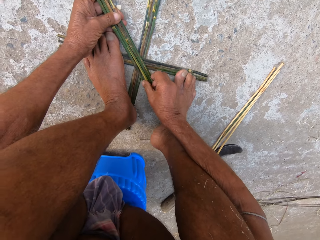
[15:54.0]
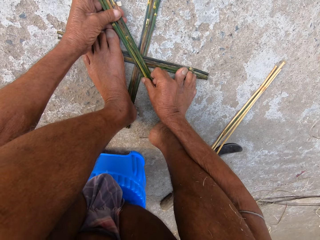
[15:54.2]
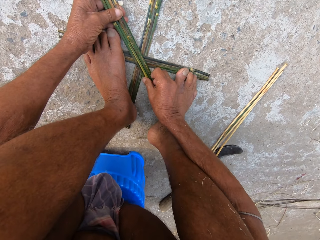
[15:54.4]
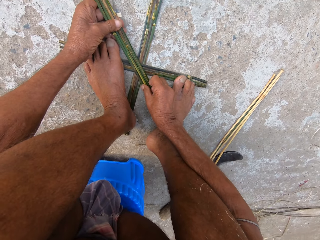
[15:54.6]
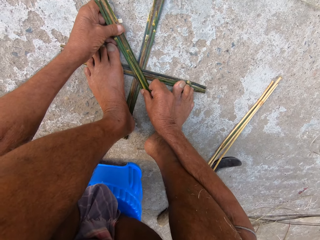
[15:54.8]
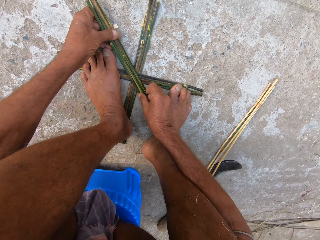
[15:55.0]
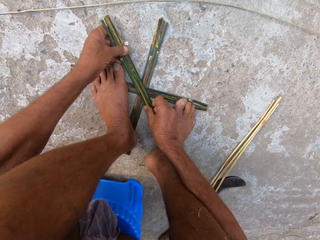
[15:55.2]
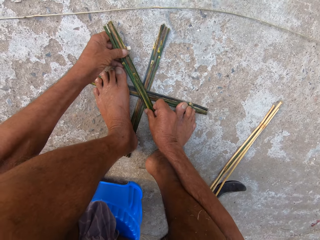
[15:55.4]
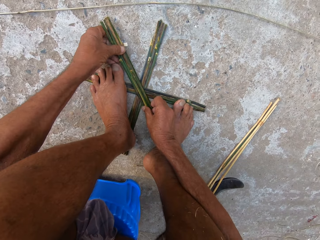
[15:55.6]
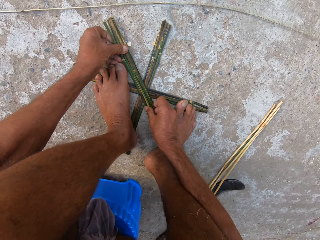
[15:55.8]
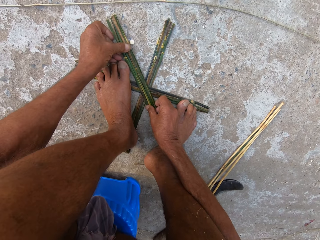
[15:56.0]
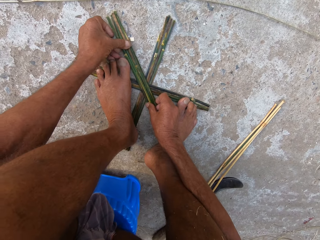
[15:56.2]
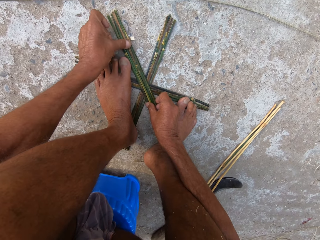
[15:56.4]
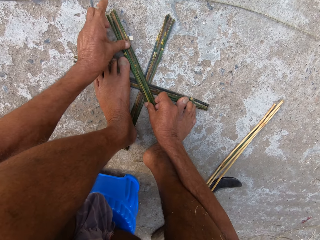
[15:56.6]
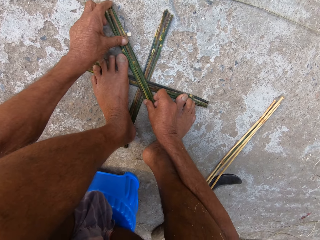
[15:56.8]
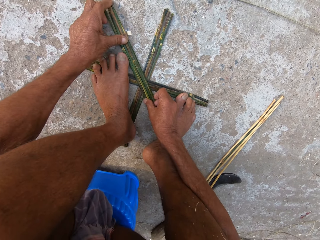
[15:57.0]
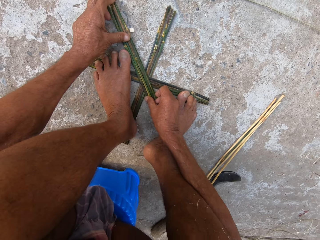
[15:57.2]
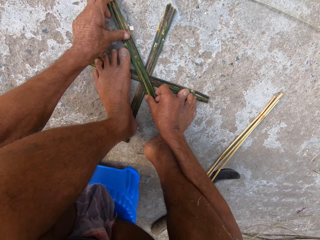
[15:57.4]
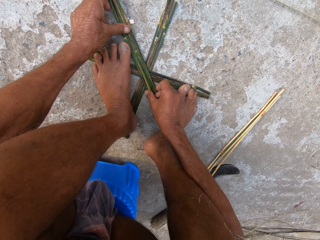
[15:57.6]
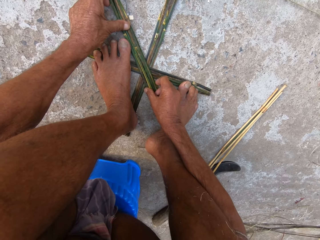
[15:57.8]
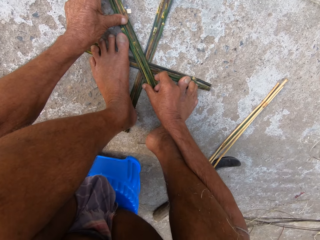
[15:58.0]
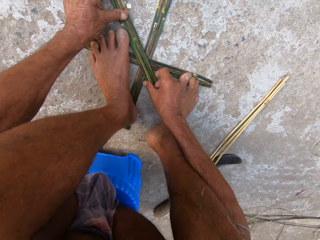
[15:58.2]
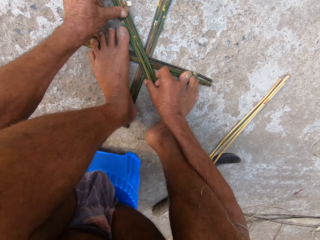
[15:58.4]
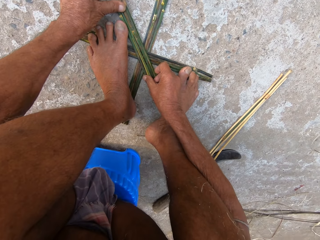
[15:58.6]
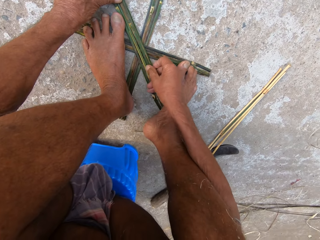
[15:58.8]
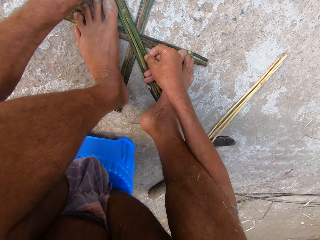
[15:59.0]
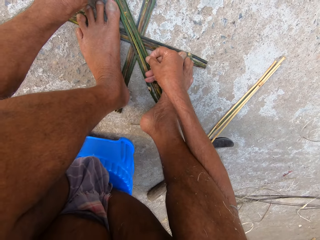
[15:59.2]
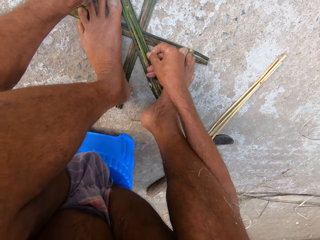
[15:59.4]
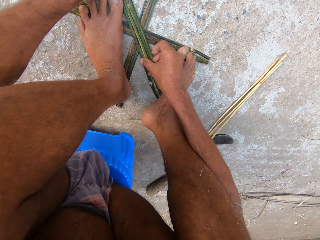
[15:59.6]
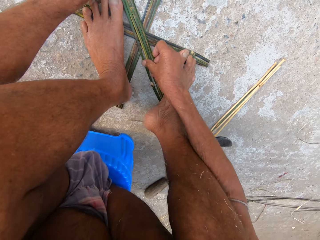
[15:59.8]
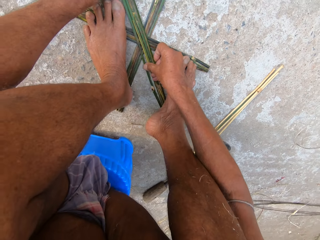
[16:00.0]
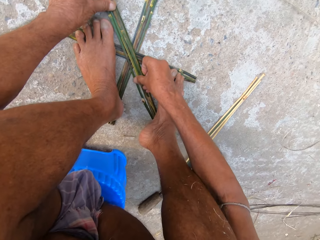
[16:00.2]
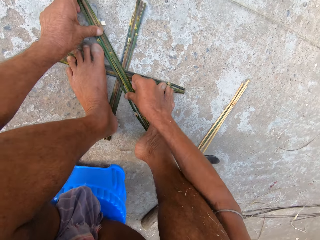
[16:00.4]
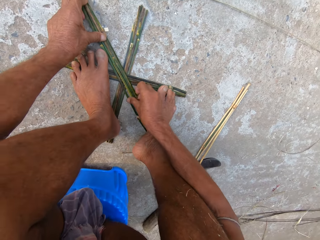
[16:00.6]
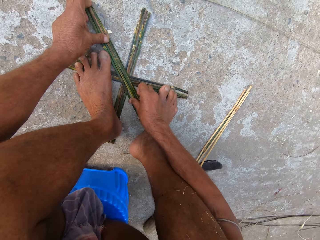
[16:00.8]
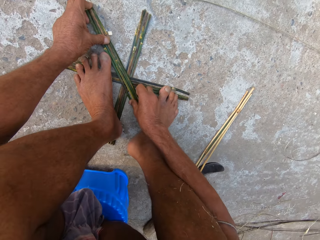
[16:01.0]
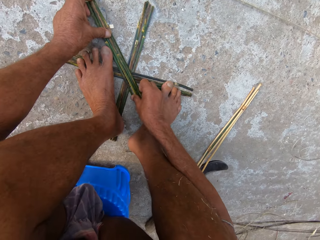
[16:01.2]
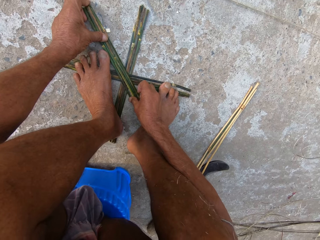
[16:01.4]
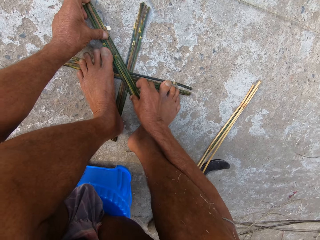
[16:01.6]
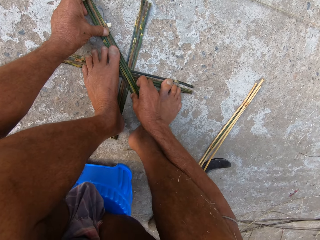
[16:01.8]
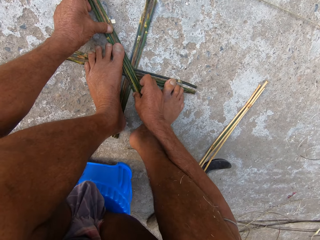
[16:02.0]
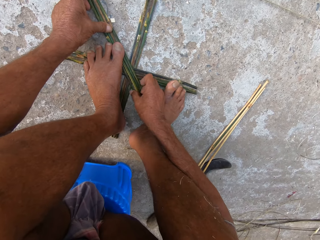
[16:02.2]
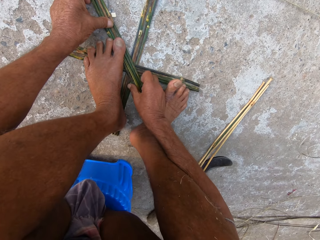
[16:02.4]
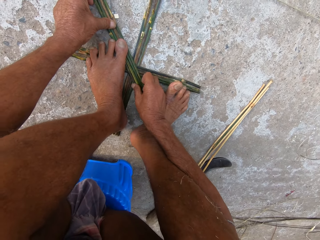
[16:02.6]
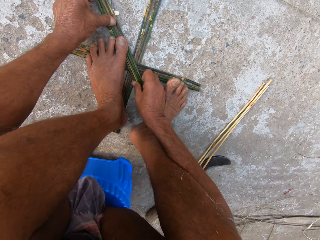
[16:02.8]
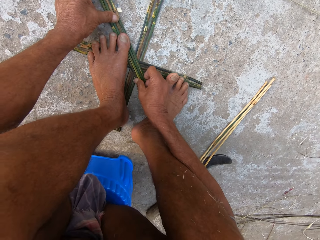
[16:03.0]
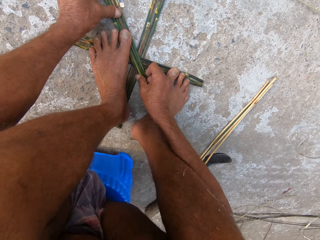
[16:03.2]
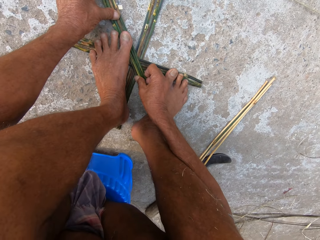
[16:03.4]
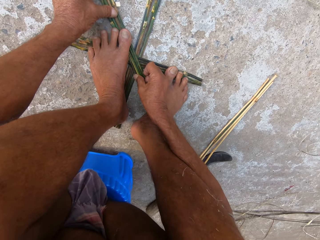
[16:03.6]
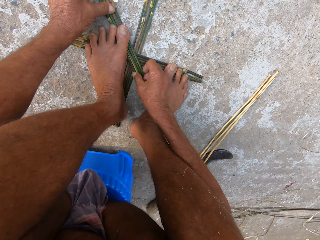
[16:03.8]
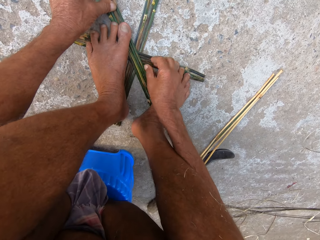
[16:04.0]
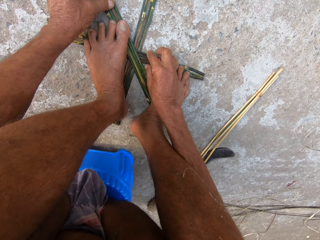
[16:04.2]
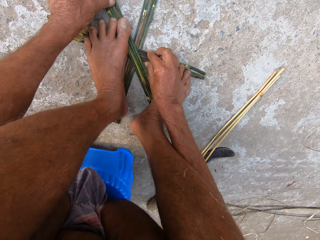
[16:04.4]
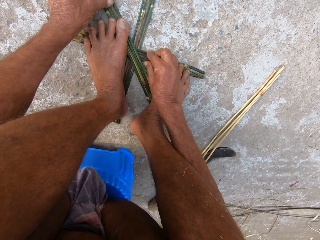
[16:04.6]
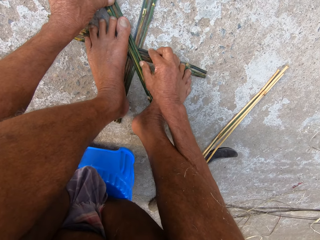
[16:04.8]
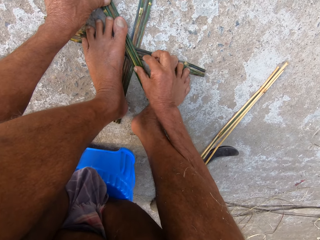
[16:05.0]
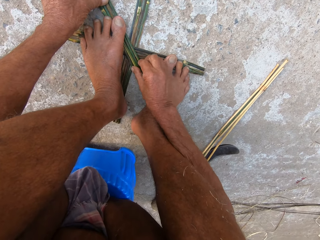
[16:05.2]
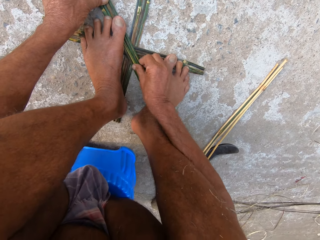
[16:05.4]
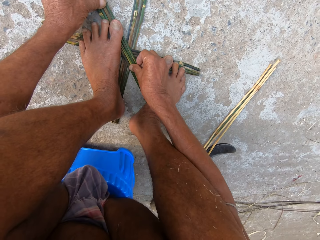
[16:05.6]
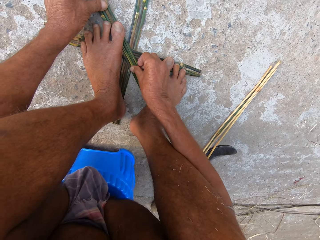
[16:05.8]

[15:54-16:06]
The camera wearer aligns the sticks together. He places his left leg on the sticks.

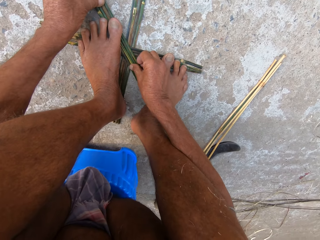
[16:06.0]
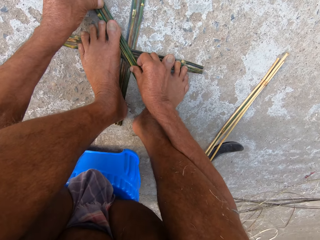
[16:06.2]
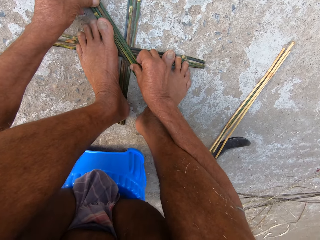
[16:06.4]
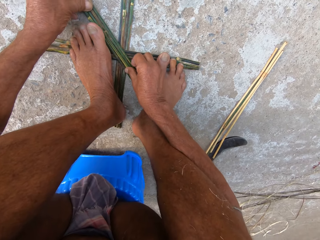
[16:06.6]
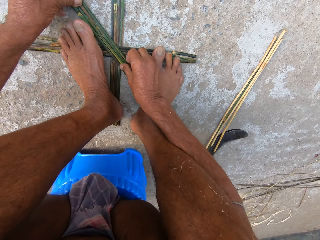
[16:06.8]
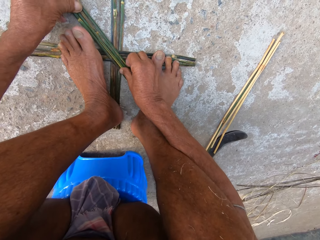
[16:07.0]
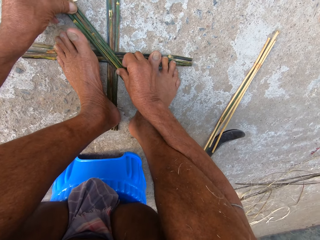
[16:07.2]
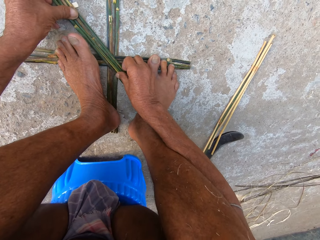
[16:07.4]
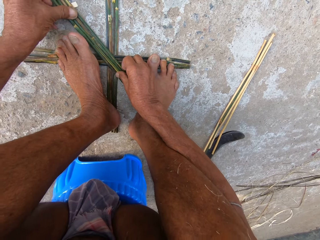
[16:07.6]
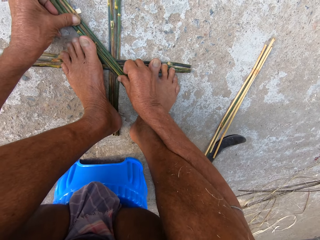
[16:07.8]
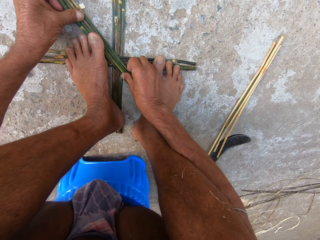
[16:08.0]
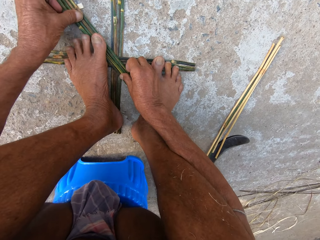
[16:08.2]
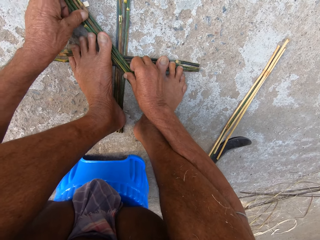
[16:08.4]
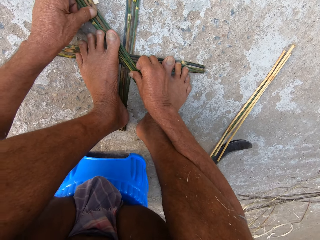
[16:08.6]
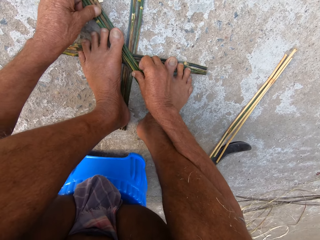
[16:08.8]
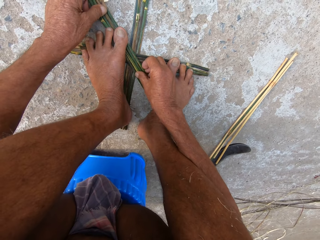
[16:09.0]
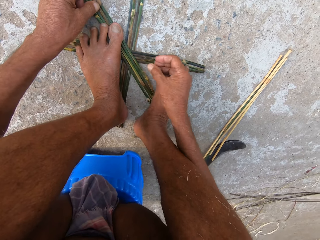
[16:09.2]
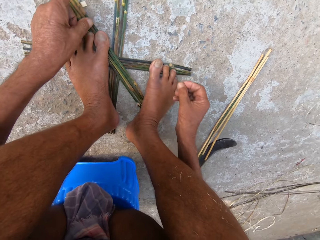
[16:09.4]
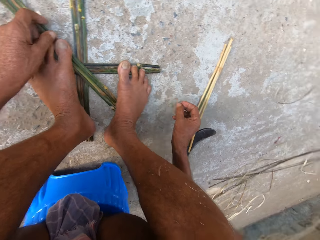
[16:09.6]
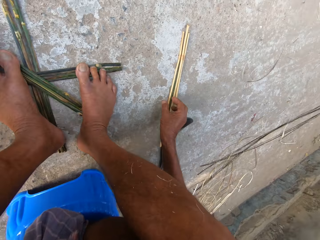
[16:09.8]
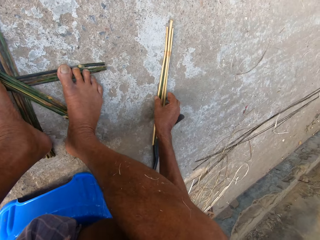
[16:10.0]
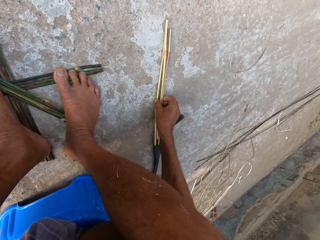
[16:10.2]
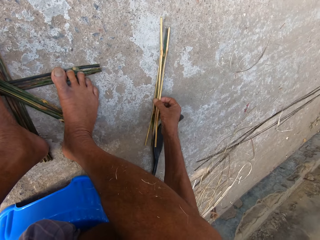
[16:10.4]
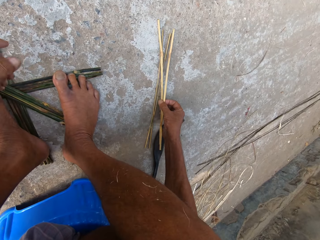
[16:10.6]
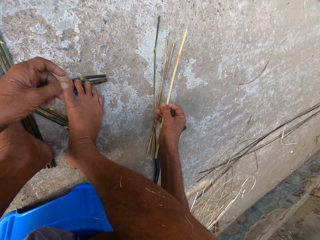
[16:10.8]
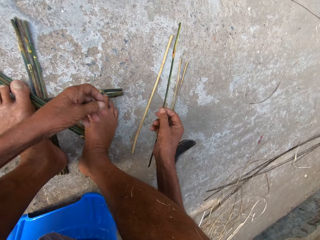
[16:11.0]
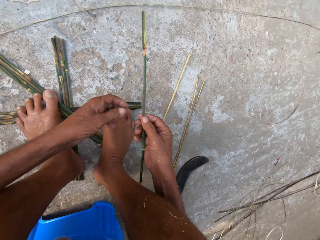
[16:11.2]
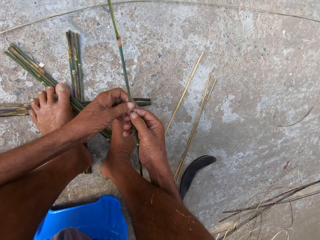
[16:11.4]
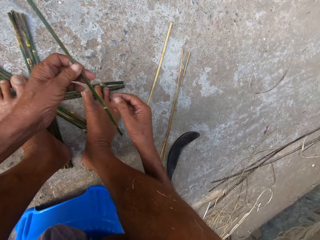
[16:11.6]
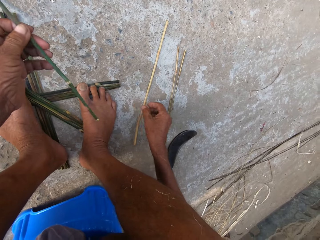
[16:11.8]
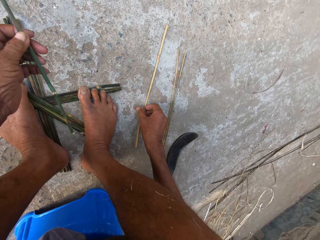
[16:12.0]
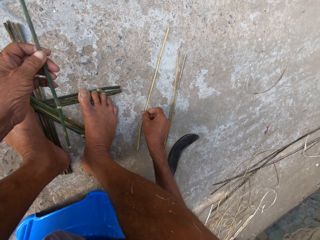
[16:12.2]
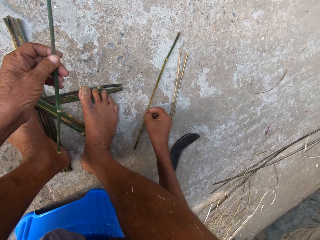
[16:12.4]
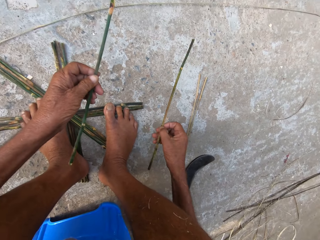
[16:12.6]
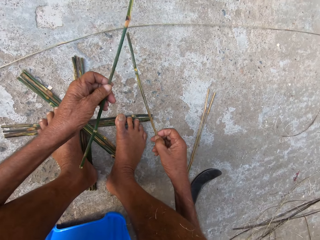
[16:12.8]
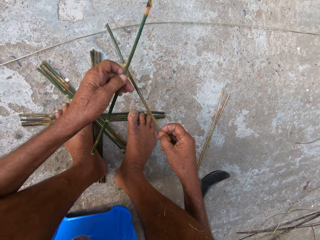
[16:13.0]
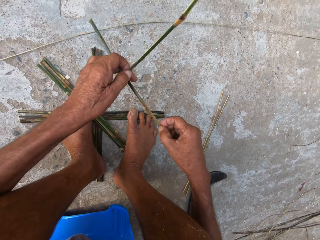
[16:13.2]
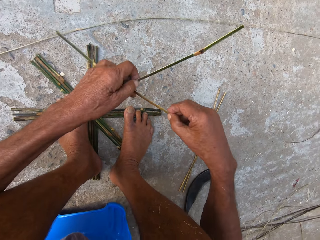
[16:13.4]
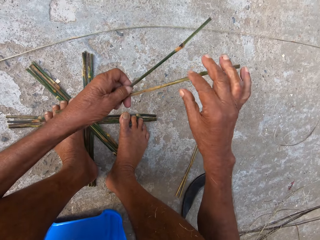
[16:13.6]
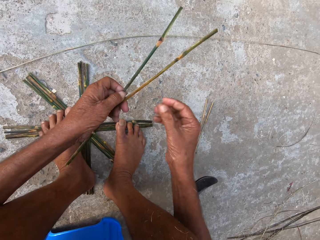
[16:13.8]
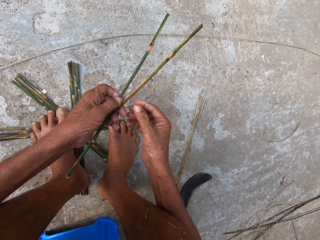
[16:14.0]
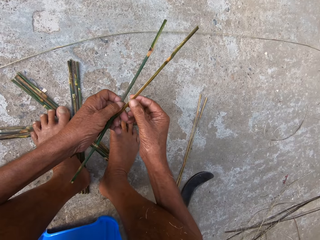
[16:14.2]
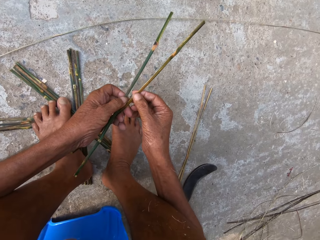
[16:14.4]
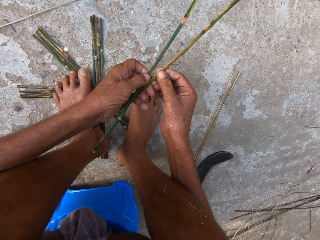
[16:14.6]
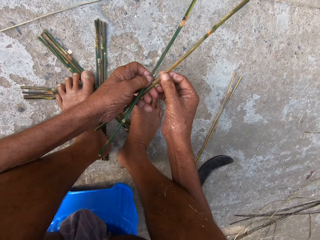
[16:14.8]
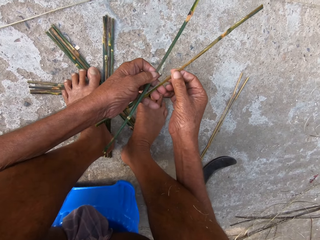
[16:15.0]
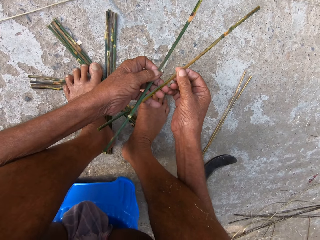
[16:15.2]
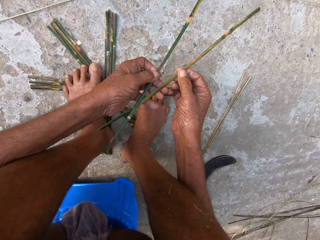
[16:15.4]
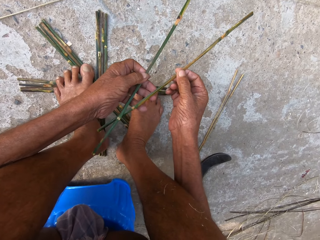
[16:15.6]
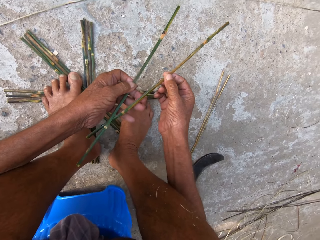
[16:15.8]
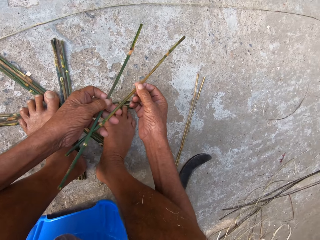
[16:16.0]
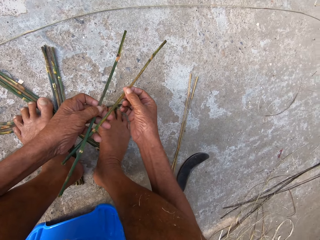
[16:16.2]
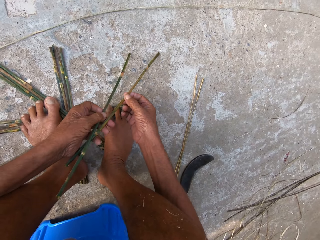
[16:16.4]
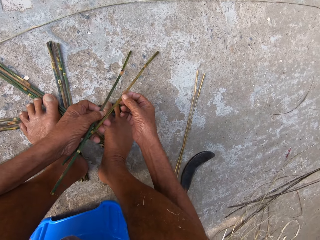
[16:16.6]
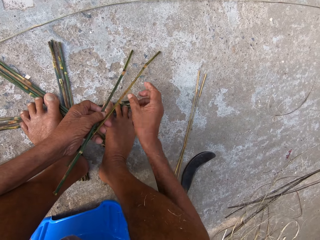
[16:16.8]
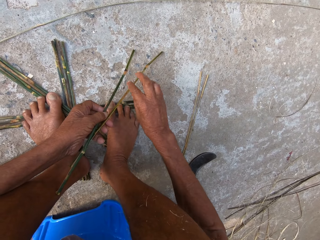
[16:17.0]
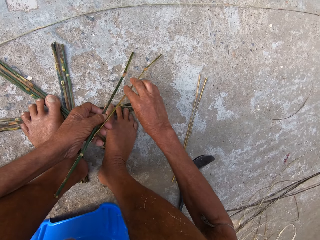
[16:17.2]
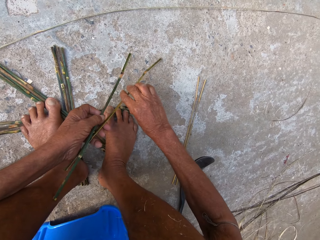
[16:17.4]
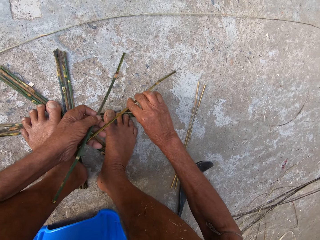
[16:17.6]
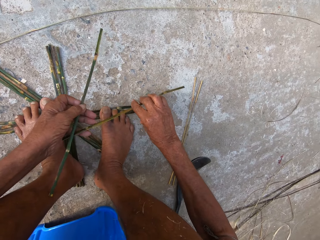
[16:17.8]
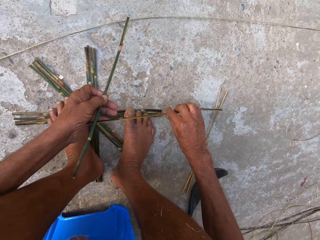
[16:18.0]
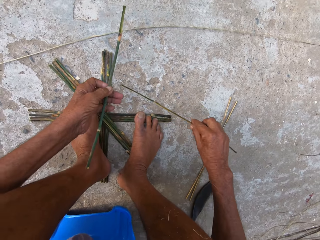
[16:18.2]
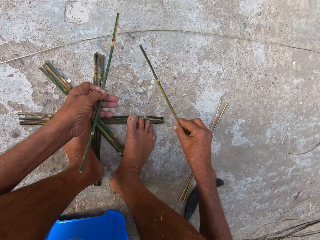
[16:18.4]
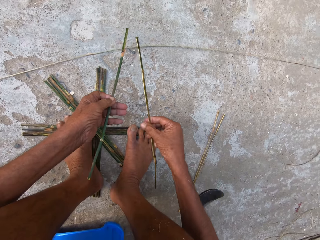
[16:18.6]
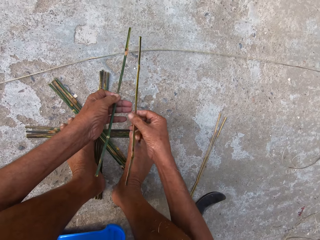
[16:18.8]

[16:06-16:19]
The camera wearer picks a stick from the ground with his right hand. He passes the stick from his right hand to his left hand. He picks a stick from the ground with his right hand. He passes the stick from his right hand to his left hand. He turns the stick over. He passes the stick from his left hand to his right hand. He rests the stick on the ground with his right hand. He samples the sticks. He picks the stick from the ground with his right hand. He turns a stick over.
